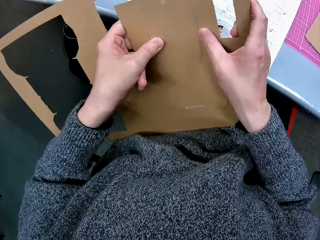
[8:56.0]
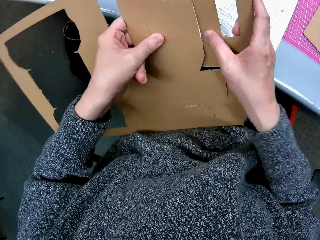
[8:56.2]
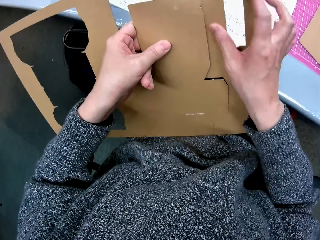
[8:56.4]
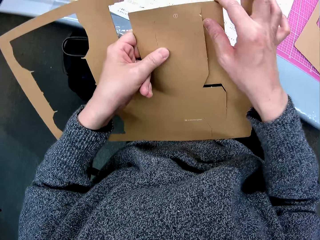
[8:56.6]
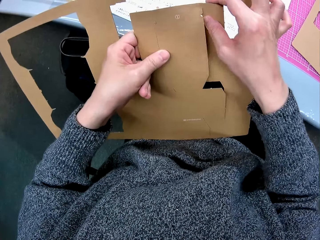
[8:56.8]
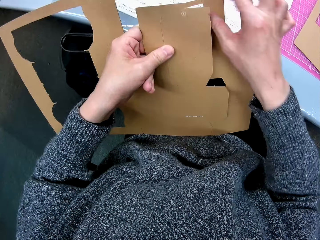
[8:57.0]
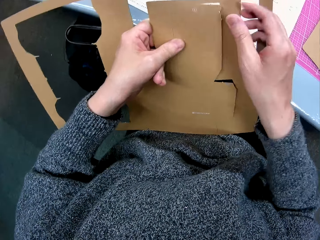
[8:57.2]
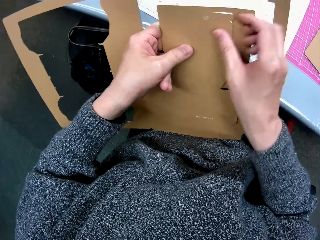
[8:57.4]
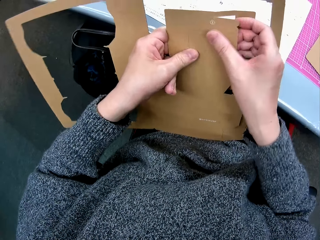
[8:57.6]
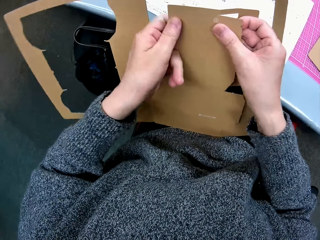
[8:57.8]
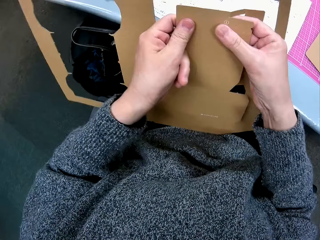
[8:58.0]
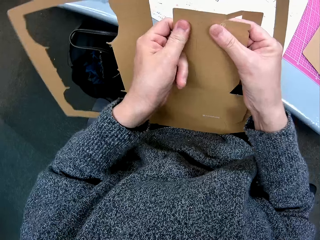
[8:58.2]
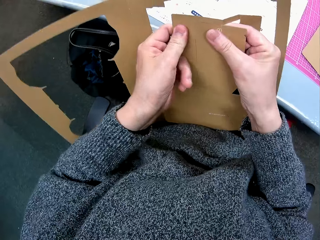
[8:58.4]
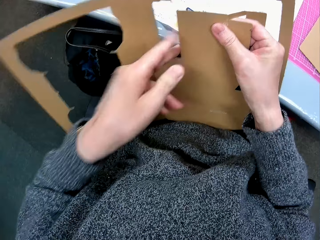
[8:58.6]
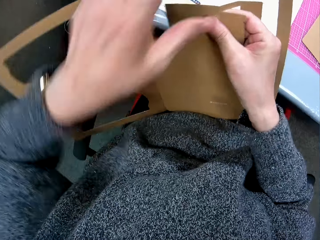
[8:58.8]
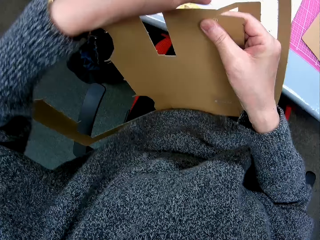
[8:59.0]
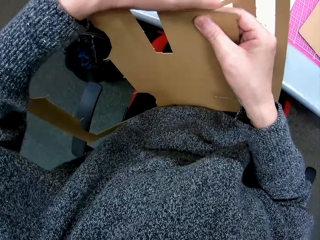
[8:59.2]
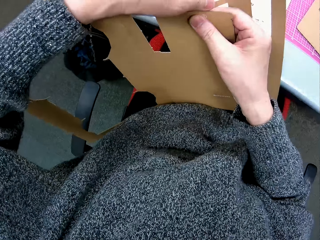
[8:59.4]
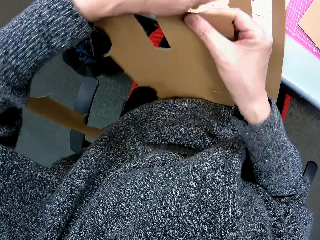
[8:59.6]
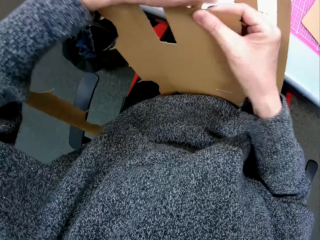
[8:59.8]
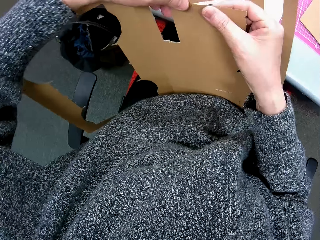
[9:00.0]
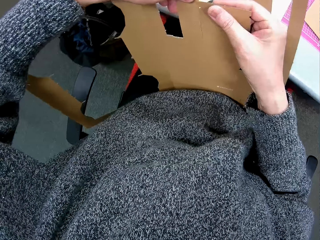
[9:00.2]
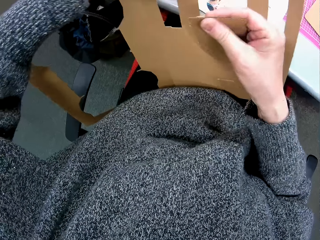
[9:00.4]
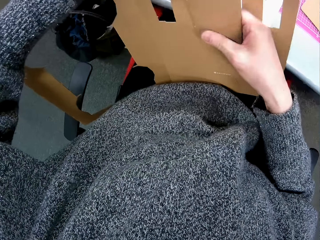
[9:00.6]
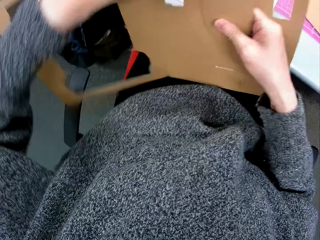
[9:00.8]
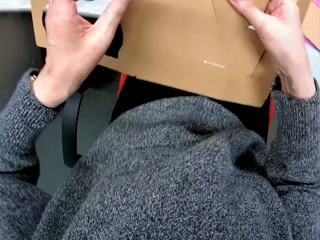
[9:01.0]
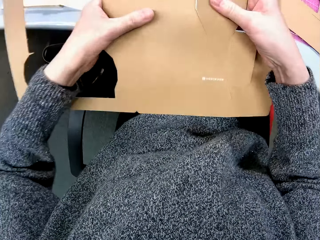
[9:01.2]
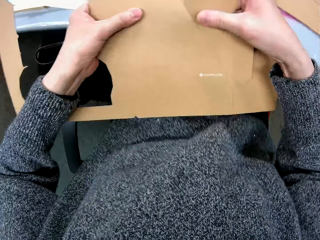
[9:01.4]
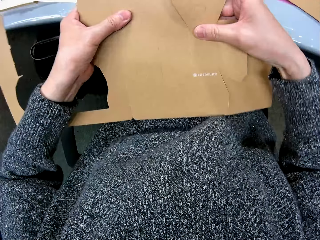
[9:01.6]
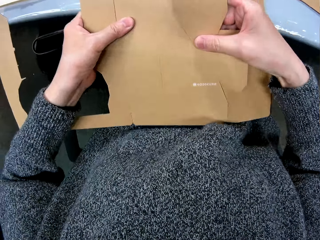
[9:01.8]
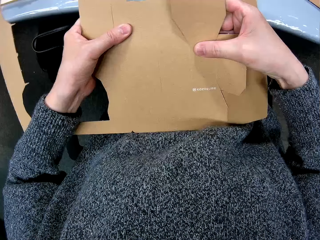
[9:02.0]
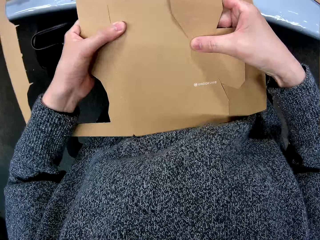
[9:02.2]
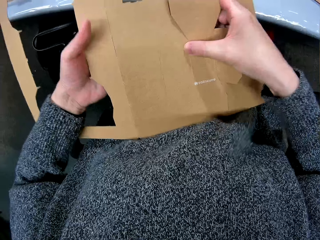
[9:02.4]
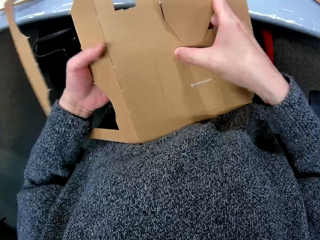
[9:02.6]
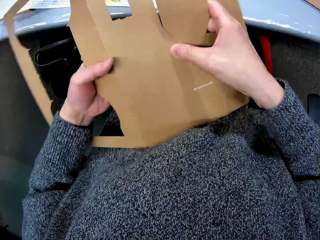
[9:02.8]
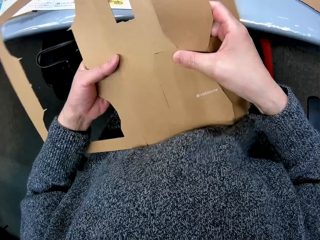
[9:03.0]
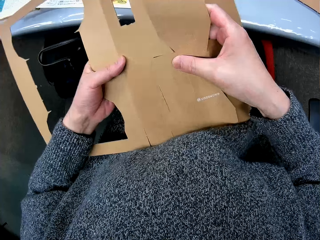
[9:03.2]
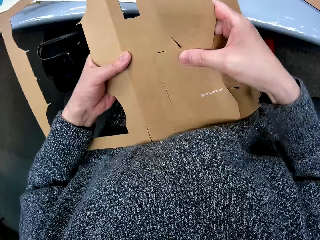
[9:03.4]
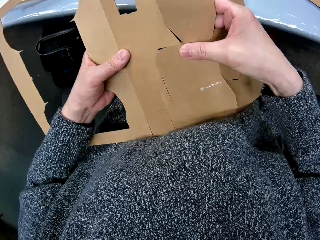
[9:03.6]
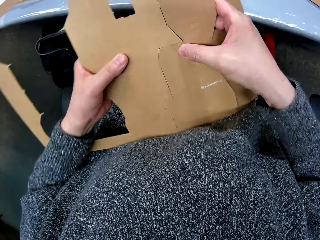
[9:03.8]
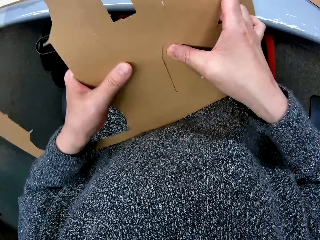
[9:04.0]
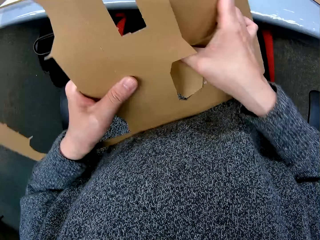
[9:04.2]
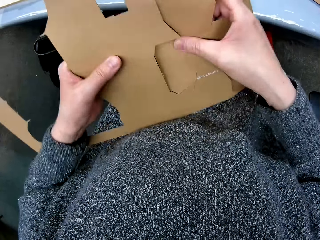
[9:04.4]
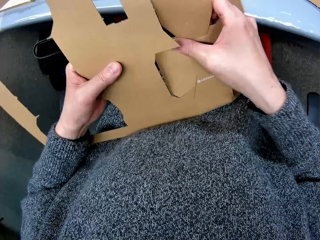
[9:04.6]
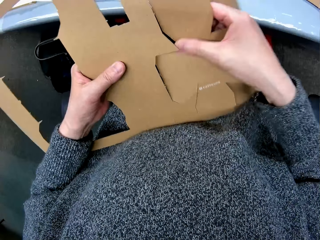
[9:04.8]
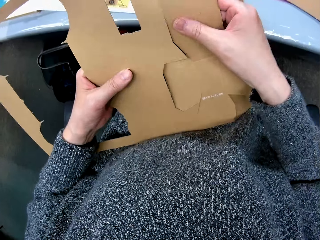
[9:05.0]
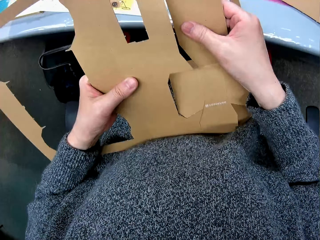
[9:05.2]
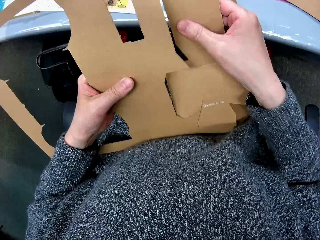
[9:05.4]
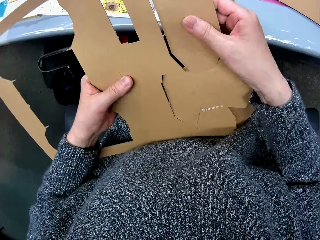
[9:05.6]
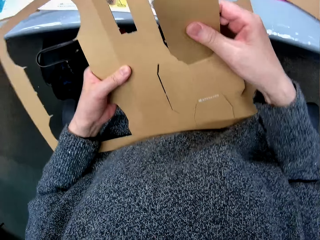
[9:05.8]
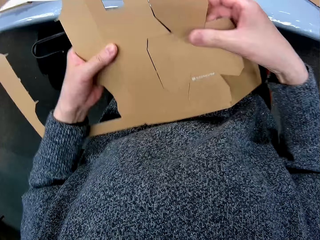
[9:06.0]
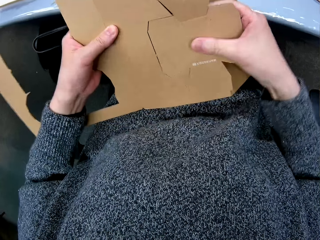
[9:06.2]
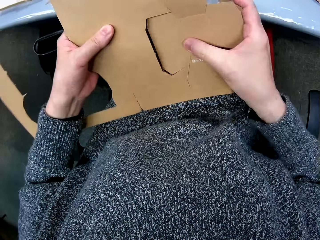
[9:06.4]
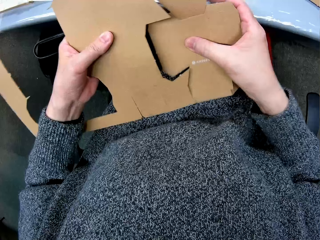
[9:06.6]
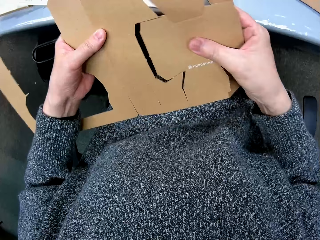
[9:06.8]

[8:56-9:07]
The camera wearer removes a piece of the cardboard. They make a hole in the carton.

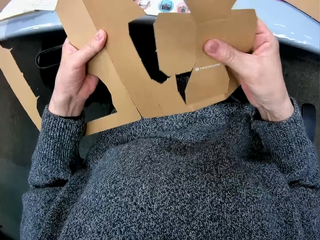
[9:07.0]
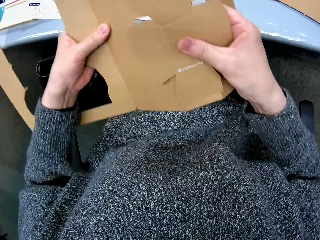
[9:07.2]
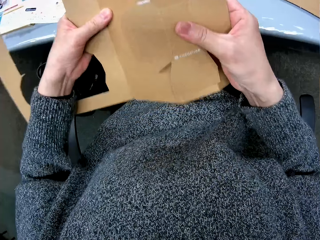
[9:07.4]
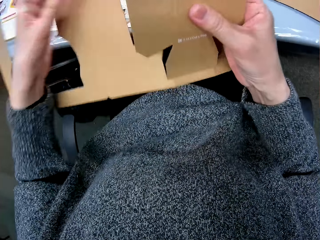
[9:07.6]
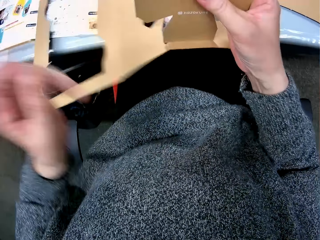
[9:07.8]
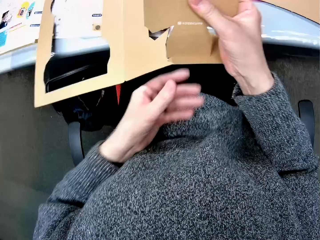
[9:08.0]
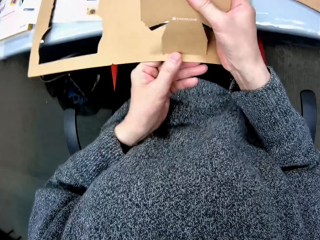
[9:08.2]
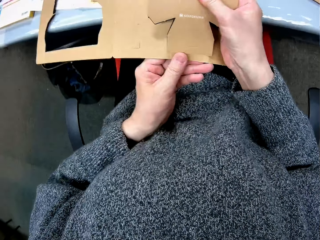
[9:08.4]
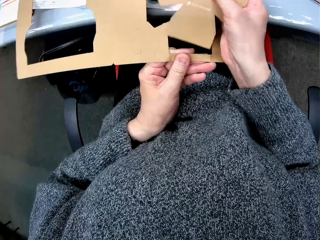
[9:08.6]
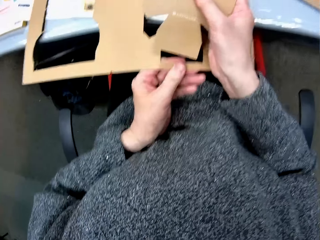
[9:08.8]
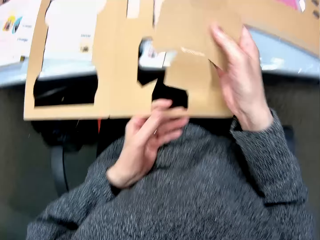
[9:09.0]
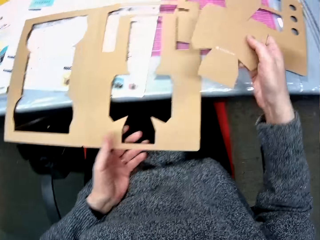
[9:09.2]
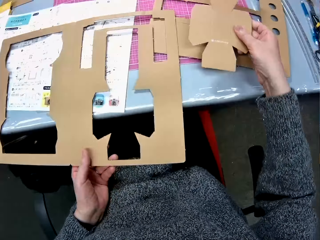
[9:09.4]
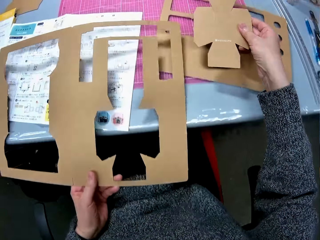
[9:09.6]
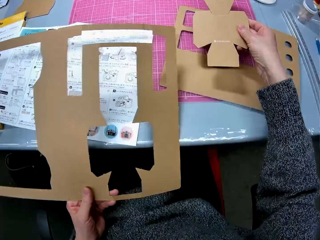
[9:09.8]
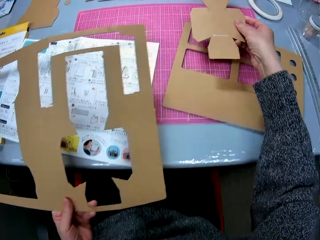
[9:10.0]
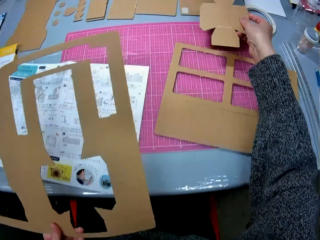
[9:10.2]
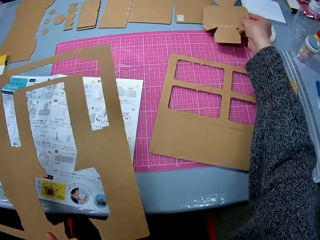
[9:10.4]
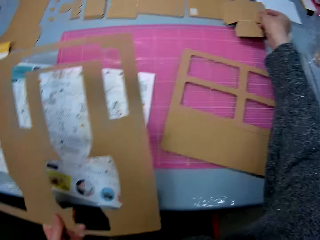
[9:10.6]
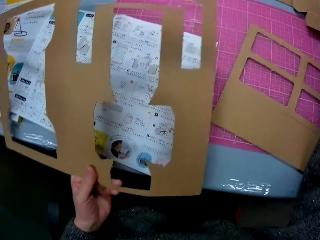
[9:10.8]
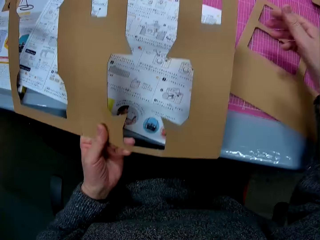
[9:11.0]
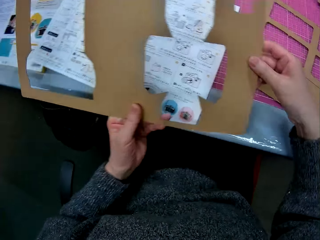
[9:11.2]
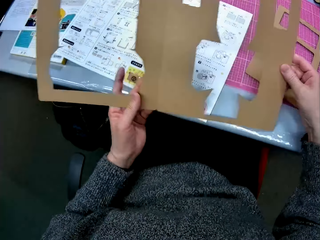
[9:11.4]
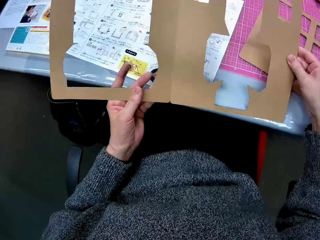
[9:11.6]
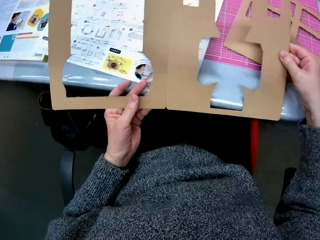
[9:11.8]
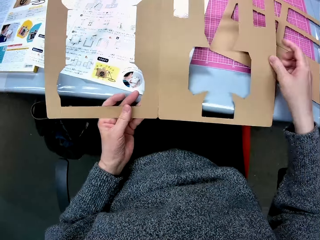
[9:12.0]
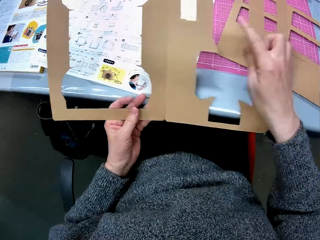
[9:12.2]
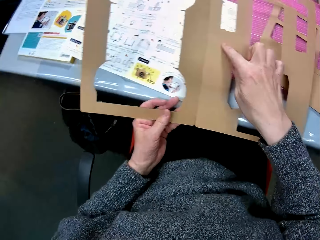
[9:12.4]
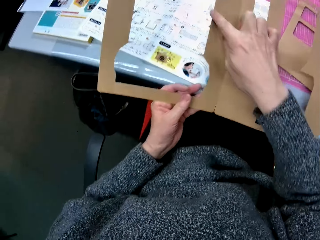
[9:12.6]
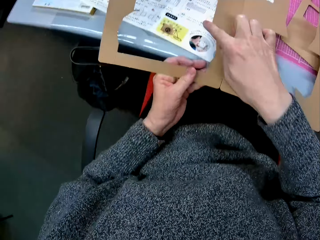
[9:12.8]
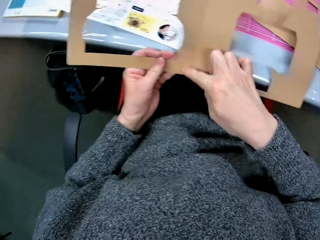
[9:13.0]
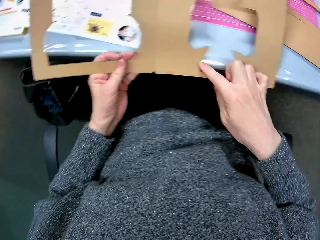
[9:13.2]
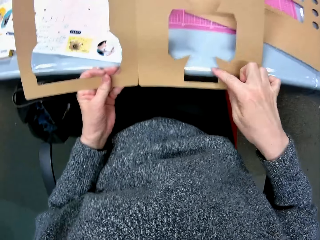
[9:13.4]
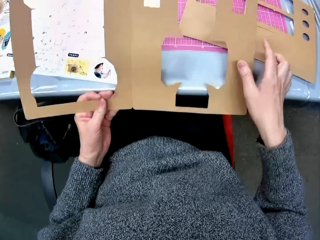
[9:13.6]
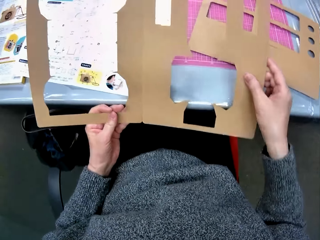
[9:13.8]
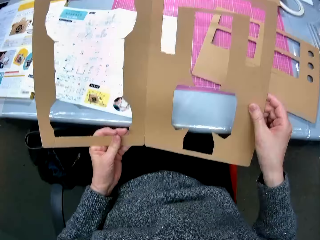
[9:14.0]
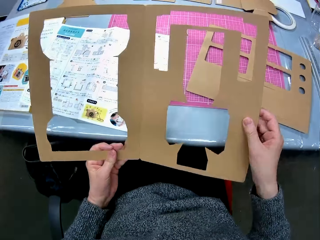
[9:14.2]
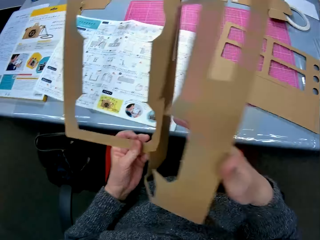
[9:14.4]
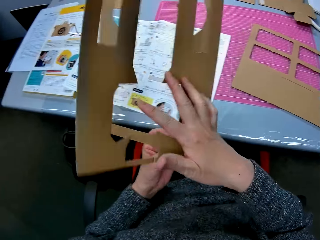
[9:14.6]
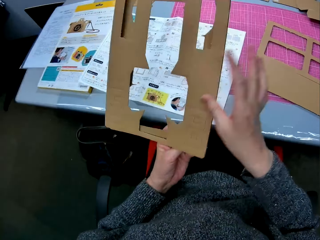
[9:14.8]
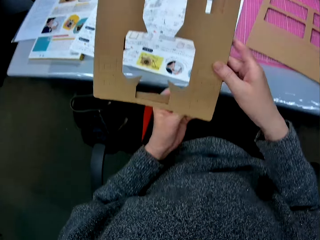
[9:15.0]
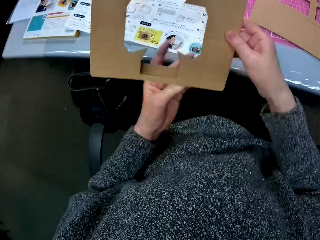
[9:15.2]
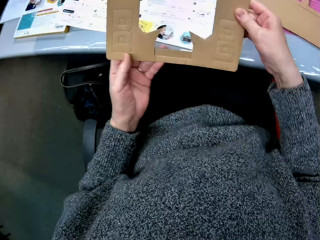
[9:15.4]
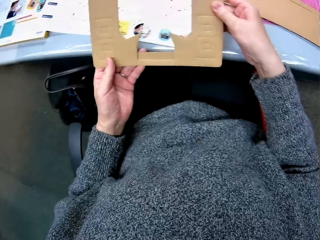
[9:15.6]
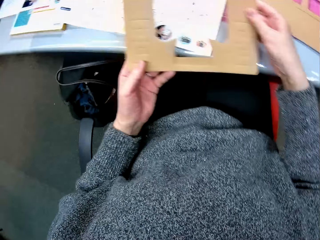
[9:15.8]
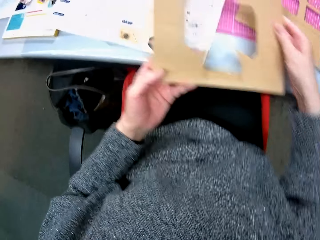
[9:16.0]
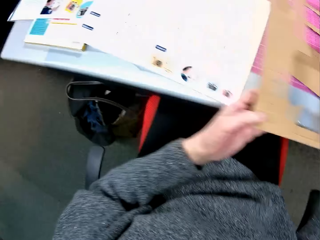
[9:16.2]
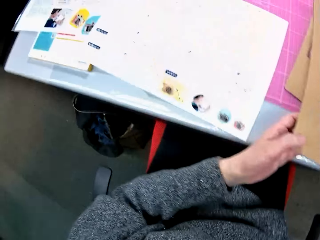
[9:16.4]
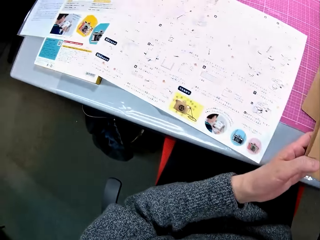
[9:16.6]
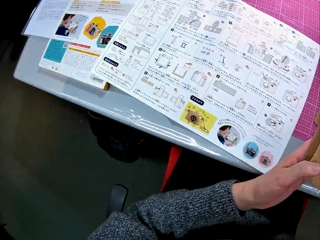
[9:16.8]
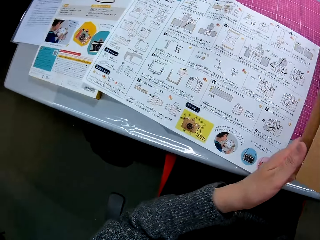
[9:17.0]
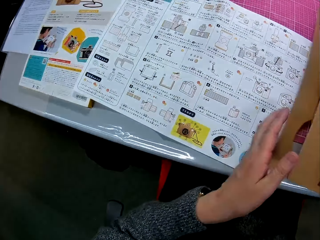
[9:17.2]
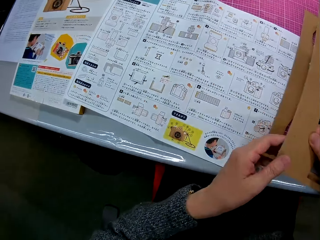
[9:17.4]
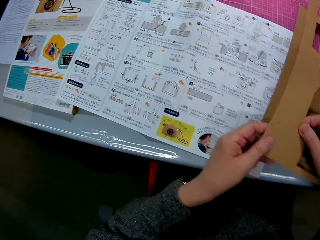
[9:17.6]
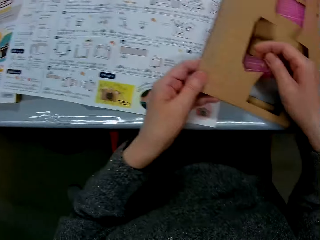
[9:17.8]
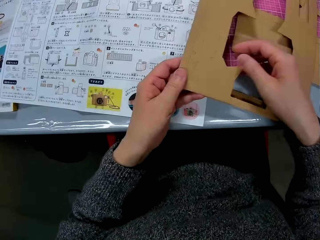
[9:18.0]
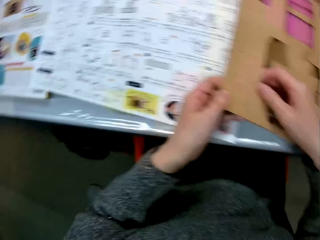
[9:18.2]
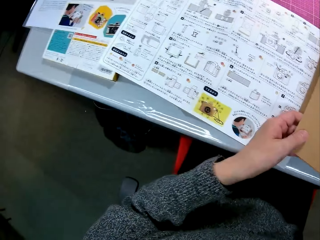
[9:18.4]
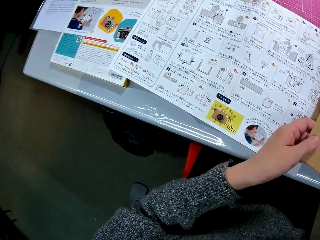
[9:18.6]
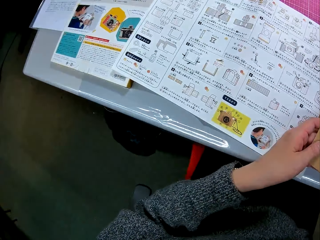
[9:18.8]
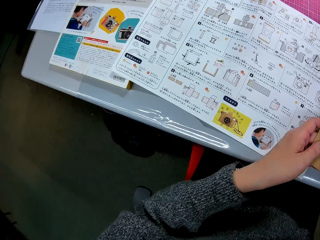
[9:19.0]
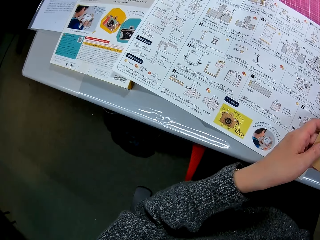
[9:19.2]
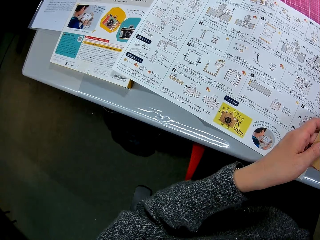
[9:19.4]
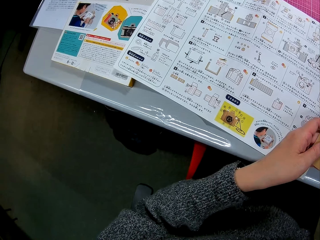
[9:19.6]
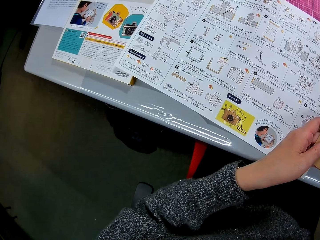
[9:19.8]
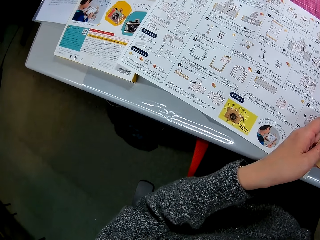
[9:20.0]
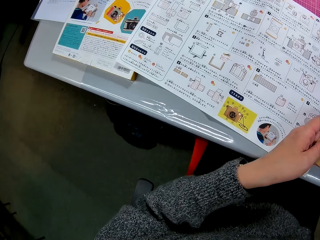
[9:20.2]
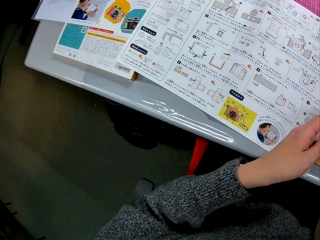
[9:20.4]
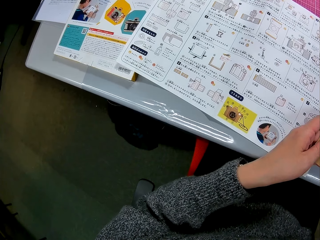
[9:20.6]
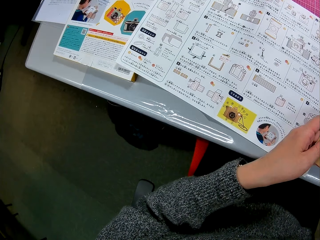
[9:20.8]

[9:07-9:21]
The camera wearer puts the piece of cardboard down. She holds the carton with holes in it. She does some counting. She rubs her finger on the carton with holes in it. She folds the carton with holes in it. She puts the cardboard down. She looks at the manual on the table.
